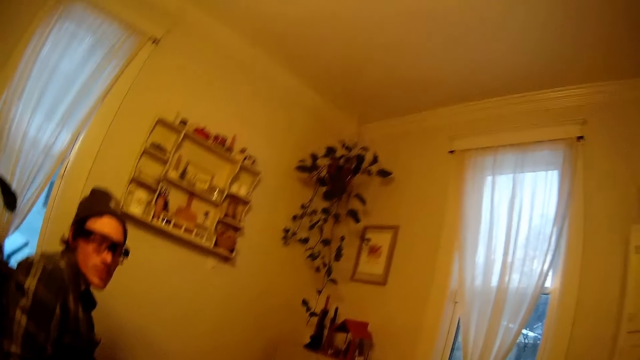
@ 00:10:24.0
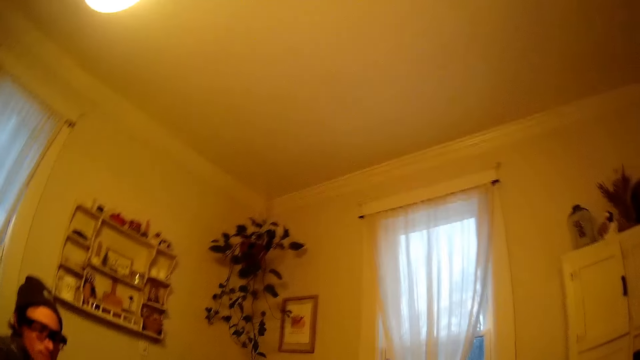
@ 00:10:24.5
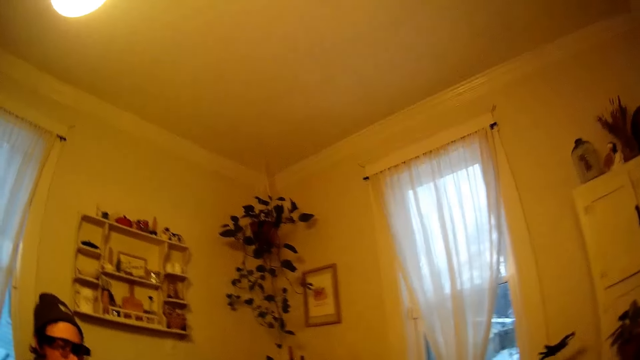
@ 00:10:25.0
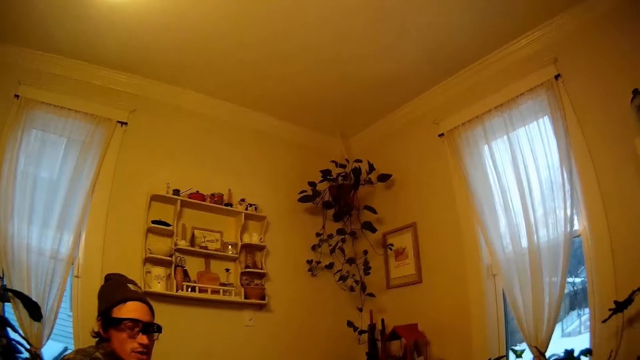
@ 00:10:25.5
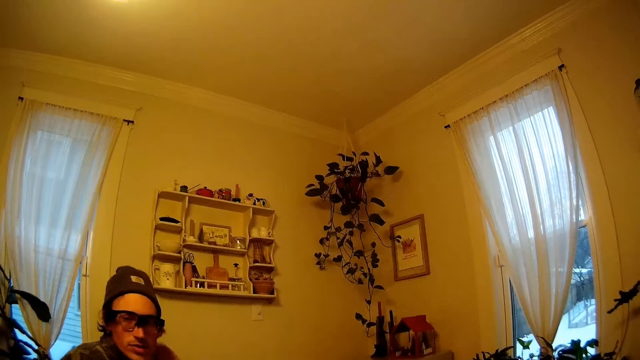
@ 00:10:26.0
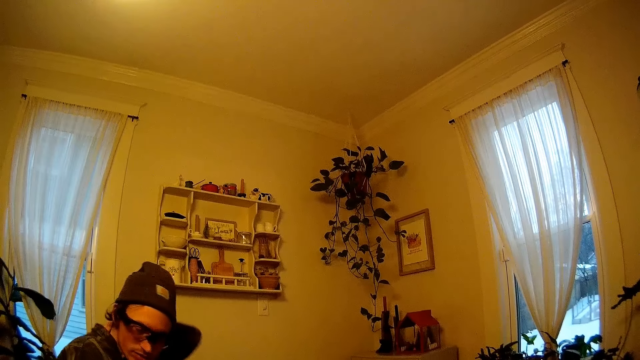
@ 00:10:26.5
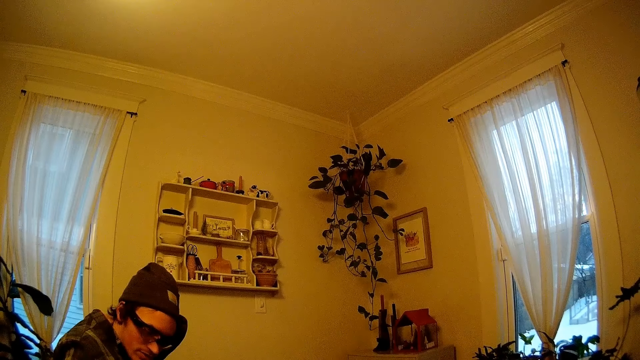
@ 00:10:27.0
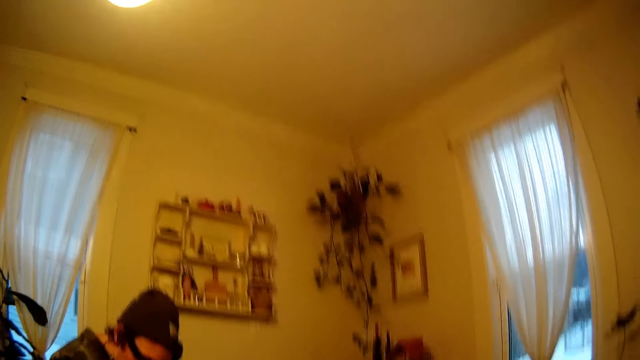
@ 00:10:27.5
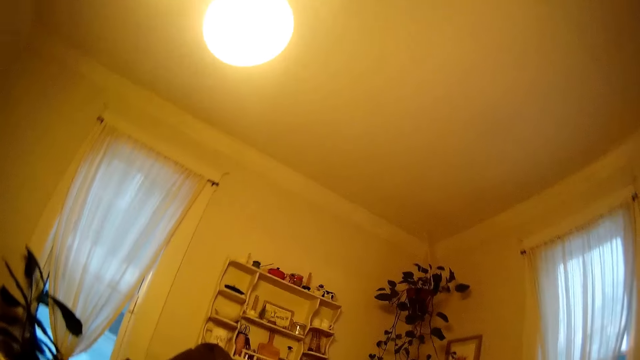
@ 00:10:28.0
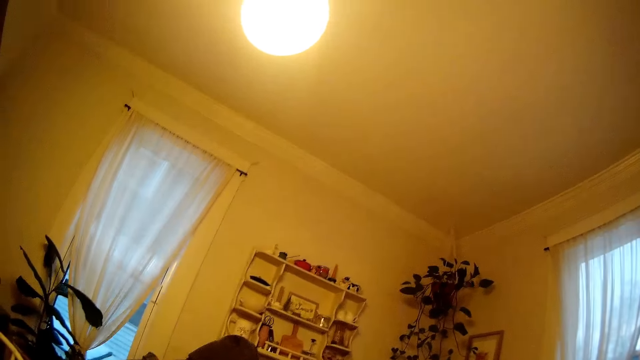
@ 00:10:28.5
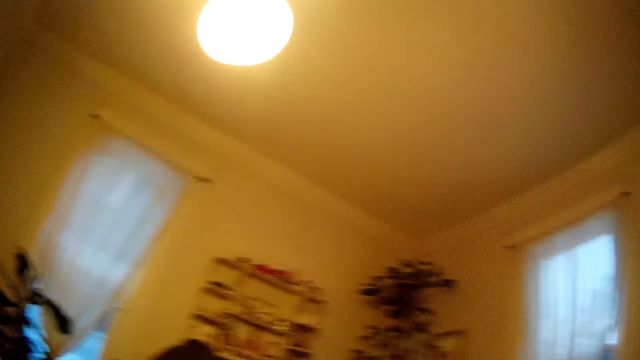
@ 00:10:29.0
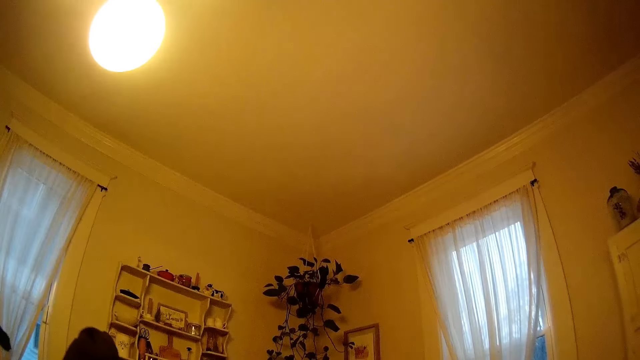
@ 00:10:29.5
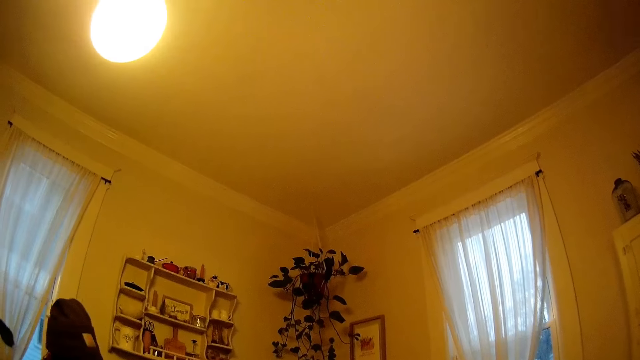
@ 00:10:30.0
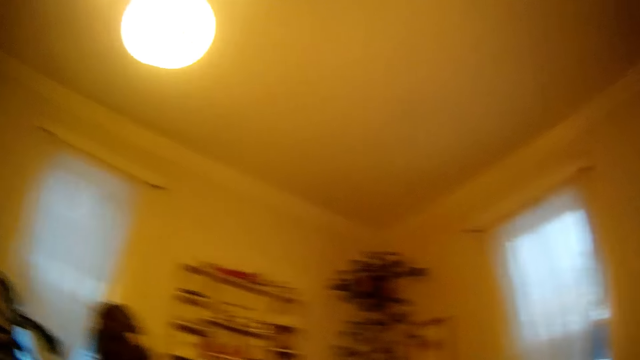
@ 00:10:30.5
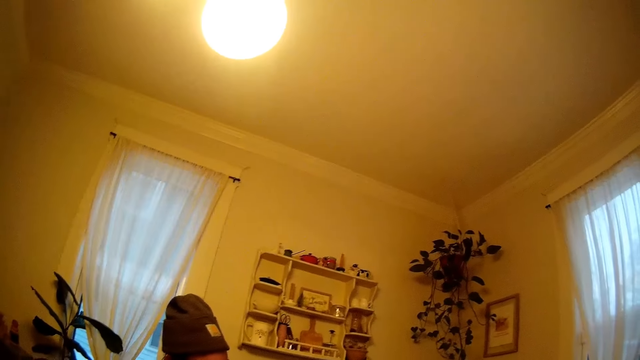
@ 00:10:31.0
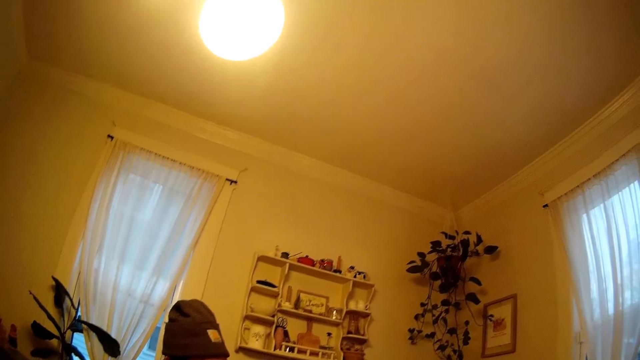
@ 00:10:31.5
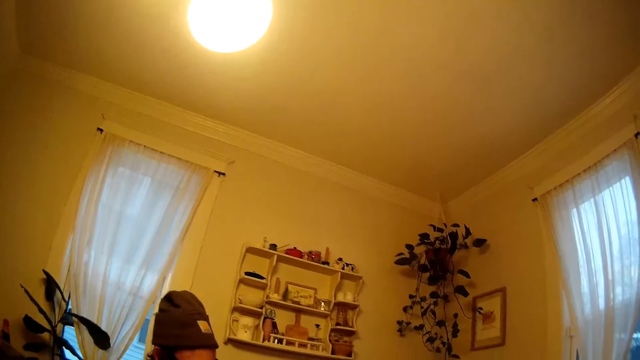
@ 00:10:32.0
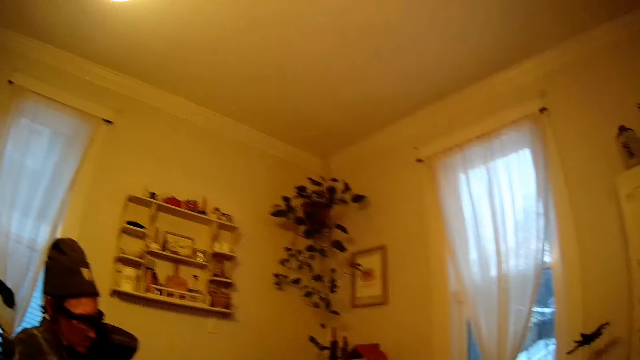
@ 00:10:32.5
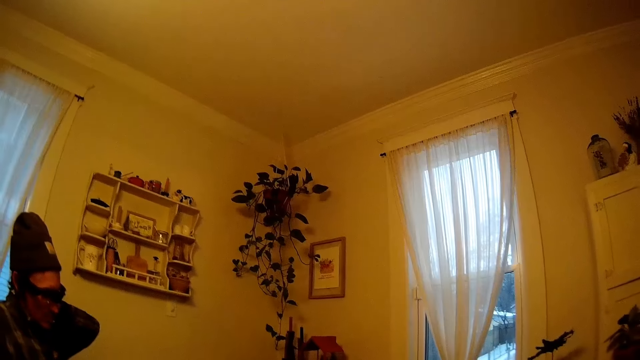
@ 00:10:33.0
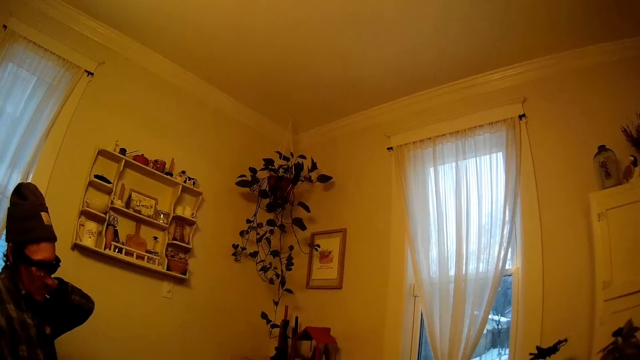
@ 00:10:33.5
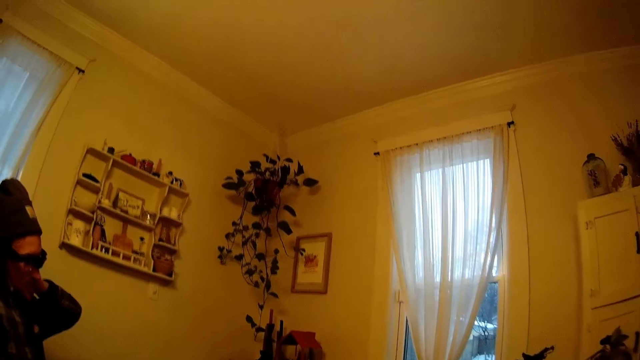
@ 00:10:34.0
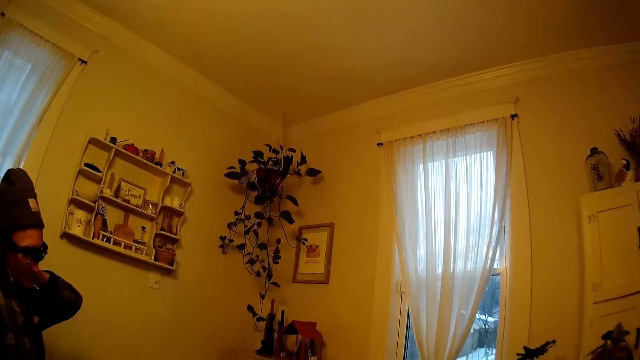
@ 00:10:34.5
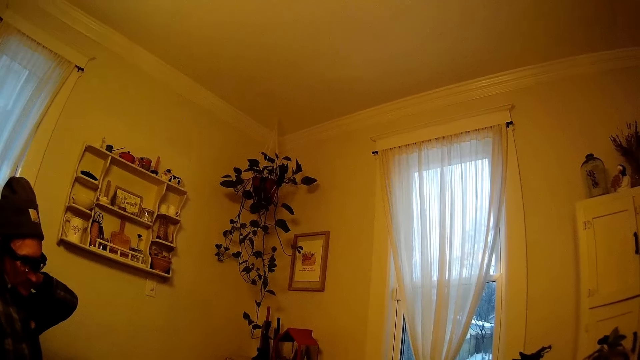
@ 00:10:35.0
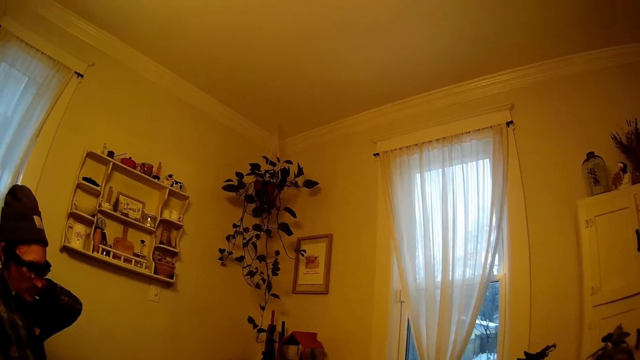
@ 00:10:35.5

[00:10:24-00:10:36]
The camera wearer looks around.

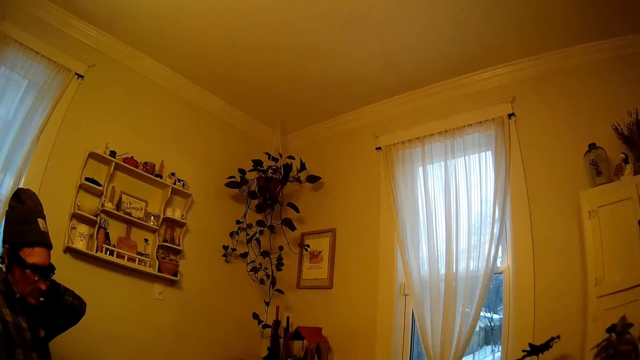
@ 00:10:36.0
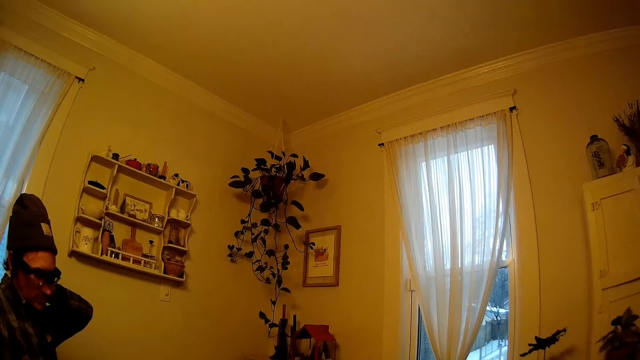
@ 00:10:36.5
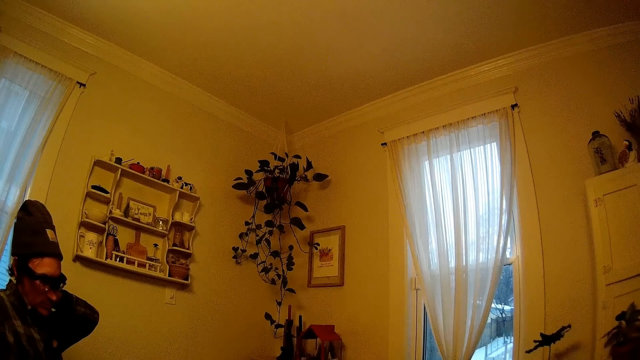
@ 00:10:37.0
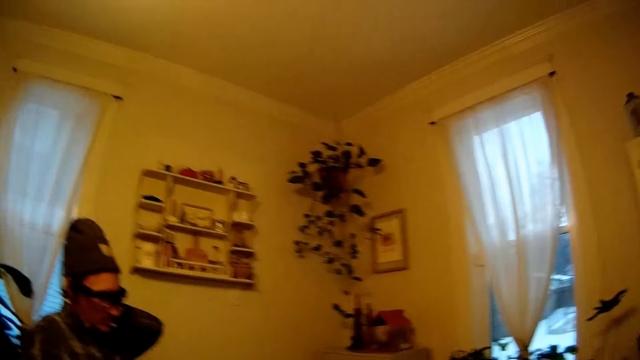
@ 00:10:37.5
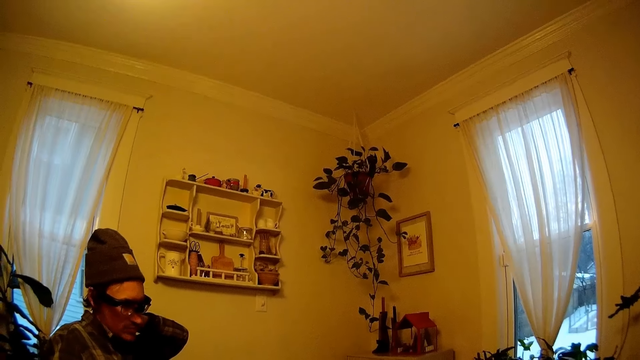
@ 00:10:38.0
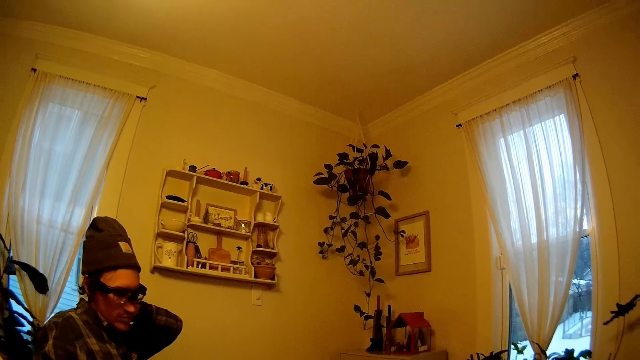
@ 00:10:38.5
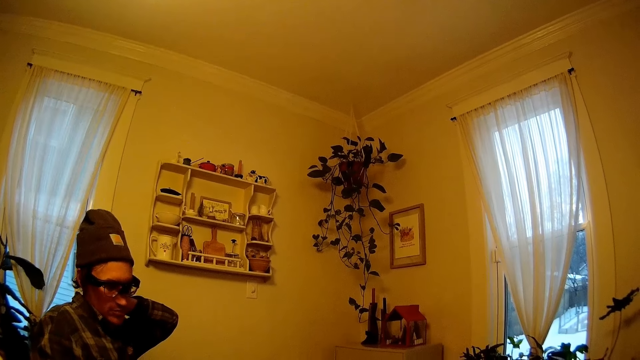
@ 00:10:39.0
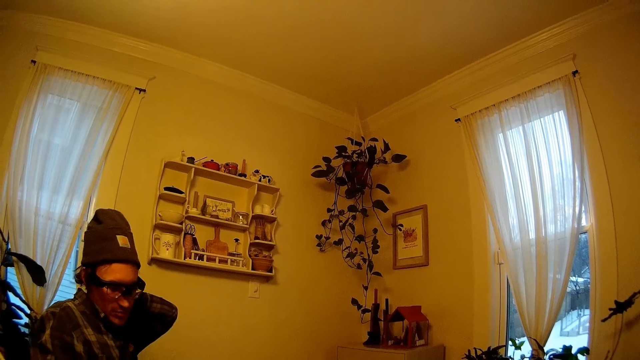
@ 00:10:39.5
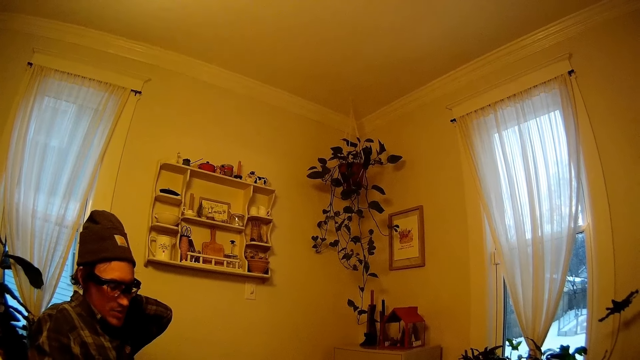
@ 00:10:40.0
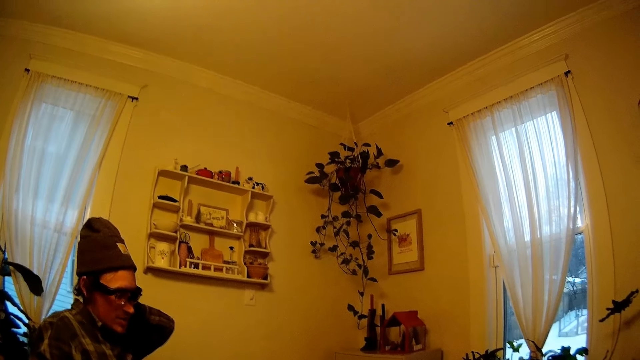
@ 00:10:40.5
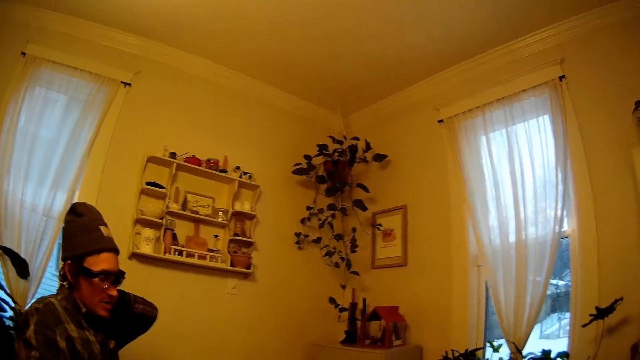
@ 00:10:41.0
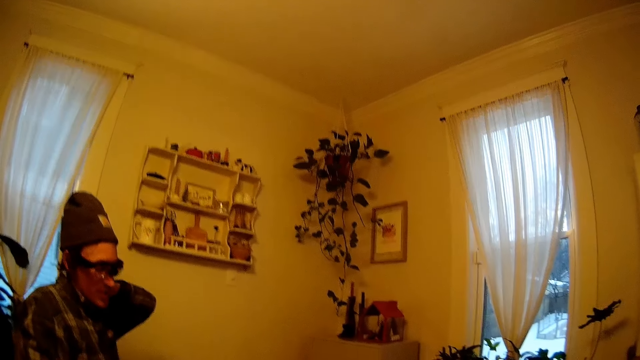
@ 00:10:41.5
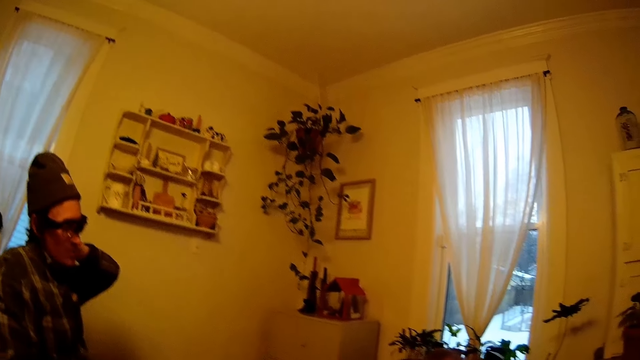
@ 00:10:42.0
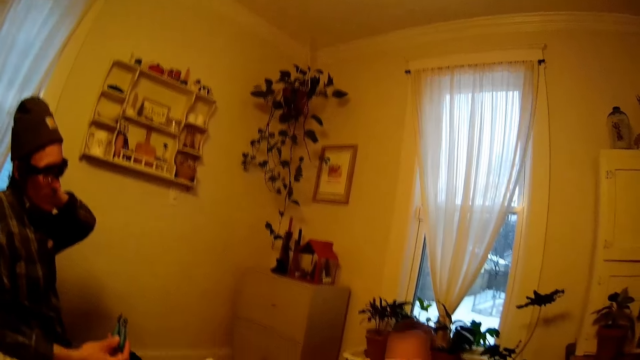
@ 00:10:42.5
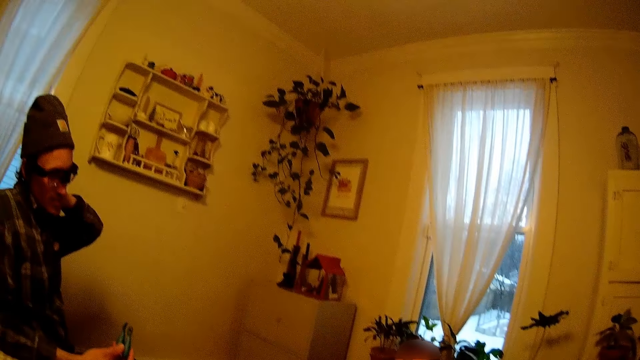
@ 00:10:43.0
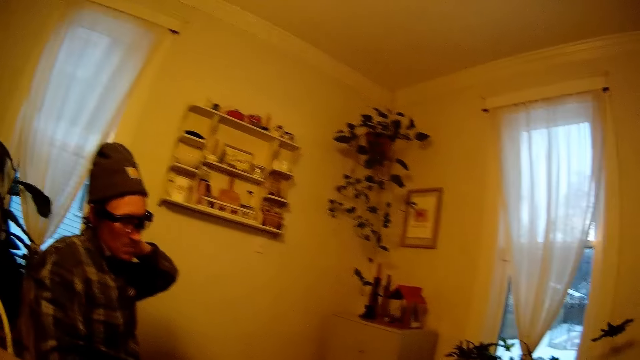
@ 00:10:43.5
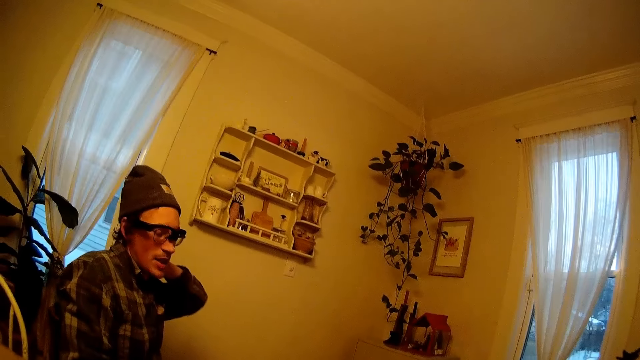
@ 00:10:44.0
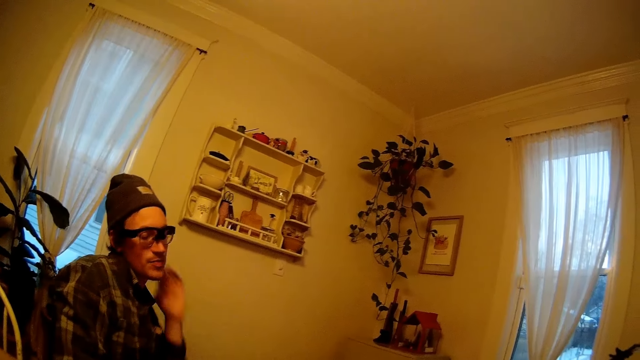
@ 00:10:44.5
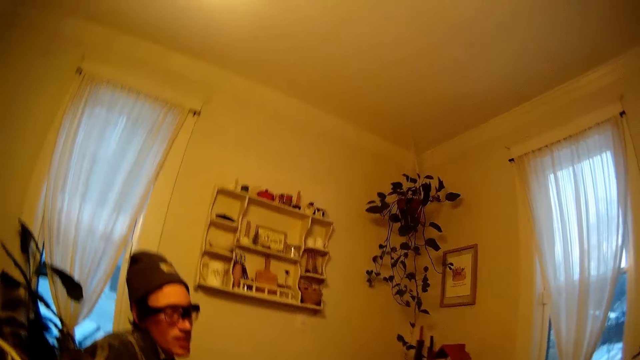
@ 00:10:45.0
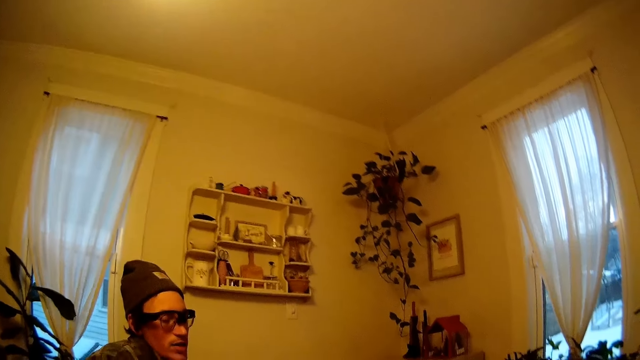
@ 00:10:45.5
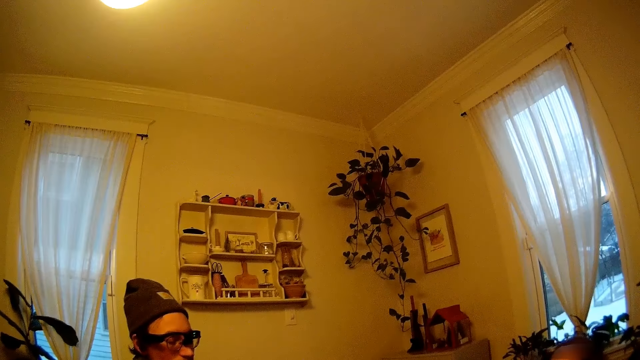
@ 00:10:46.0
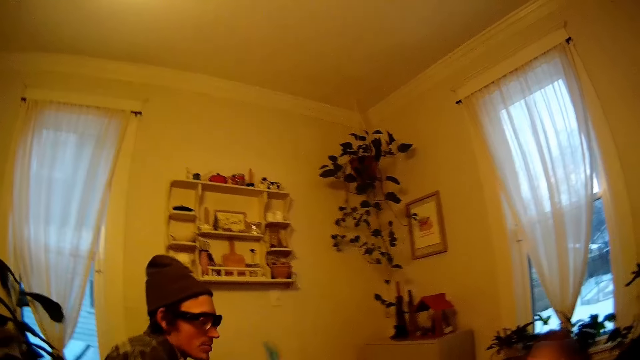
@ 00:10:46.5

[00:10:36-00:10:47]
A man talks.
